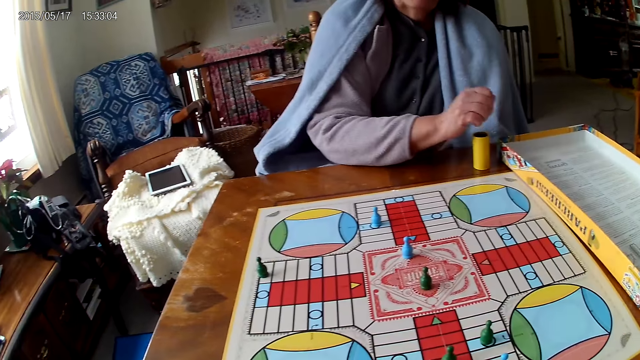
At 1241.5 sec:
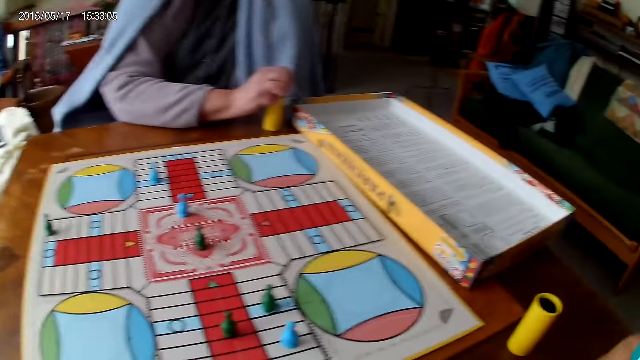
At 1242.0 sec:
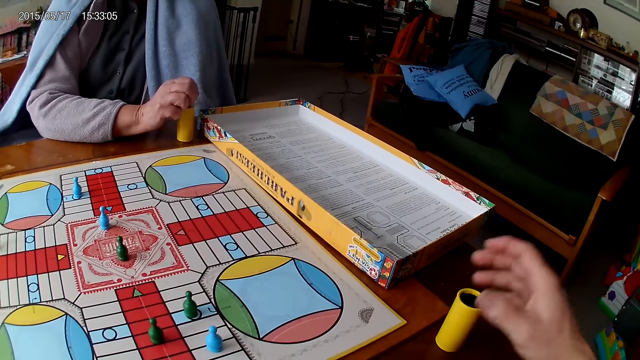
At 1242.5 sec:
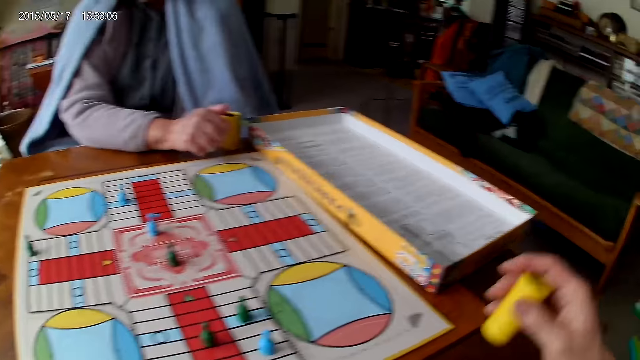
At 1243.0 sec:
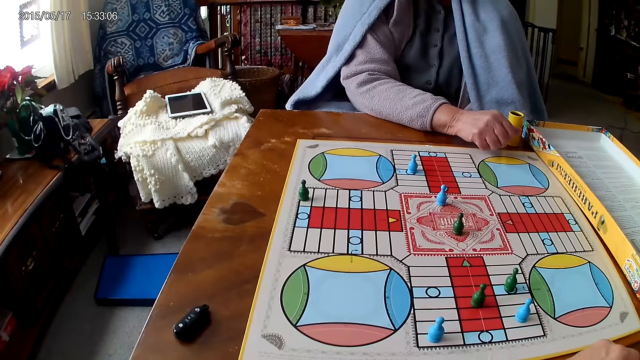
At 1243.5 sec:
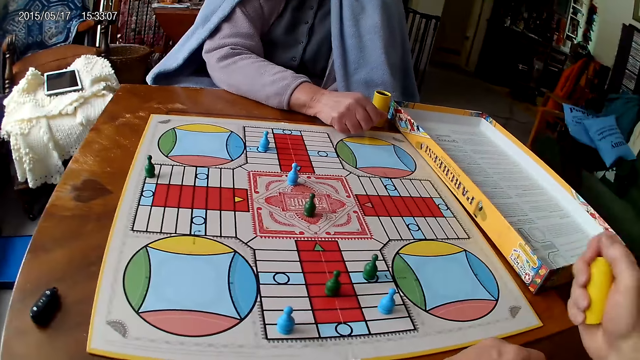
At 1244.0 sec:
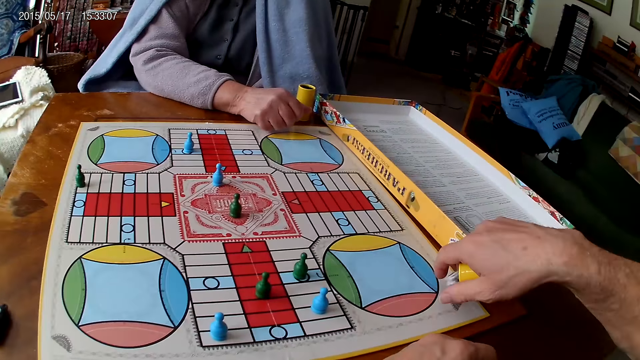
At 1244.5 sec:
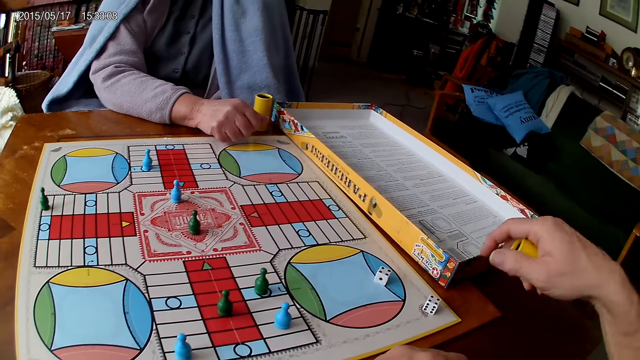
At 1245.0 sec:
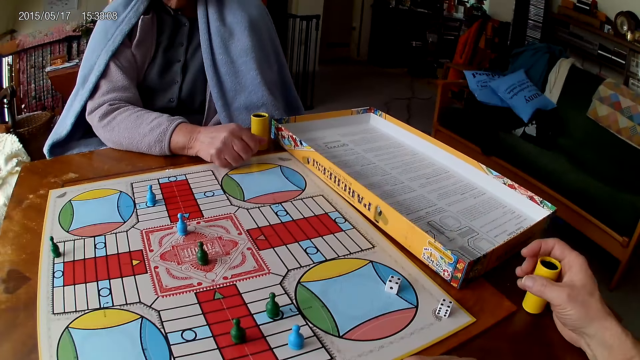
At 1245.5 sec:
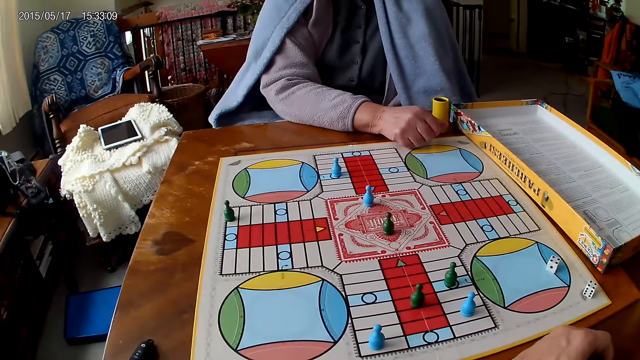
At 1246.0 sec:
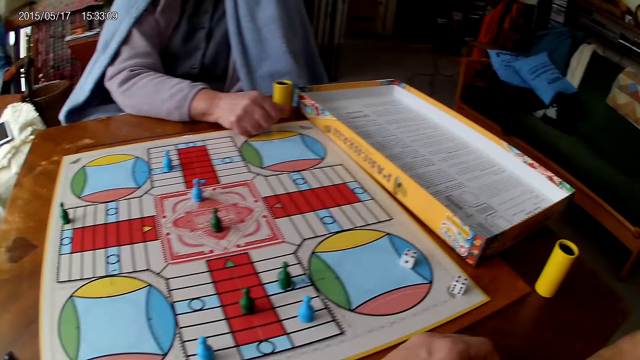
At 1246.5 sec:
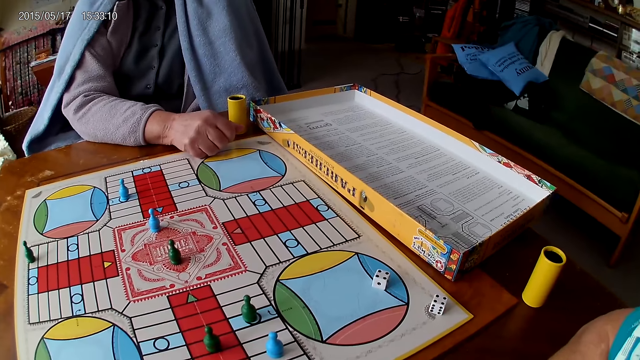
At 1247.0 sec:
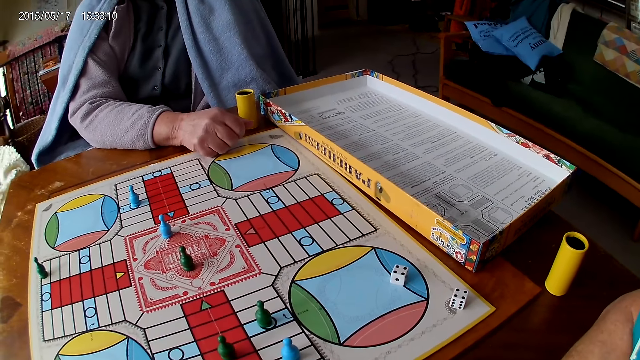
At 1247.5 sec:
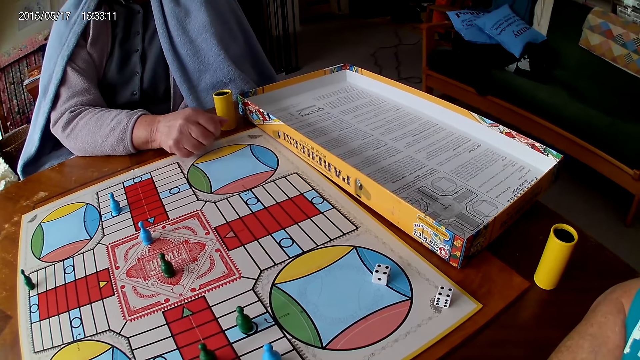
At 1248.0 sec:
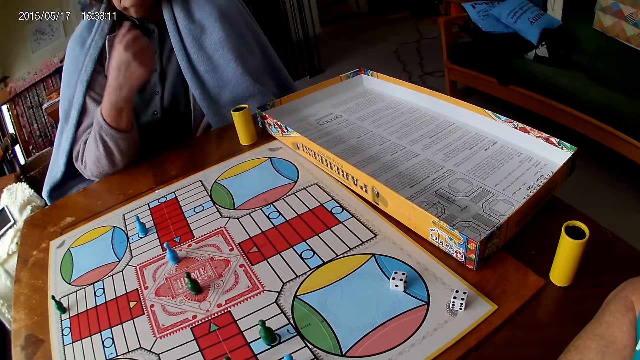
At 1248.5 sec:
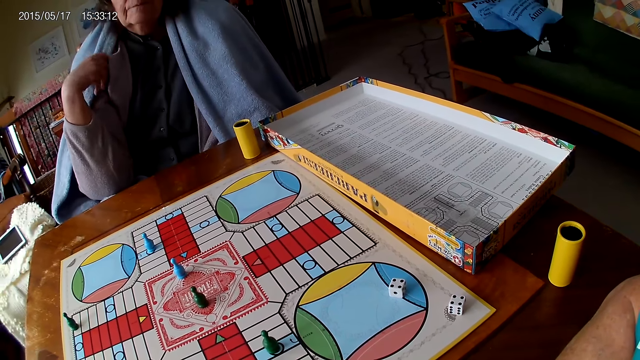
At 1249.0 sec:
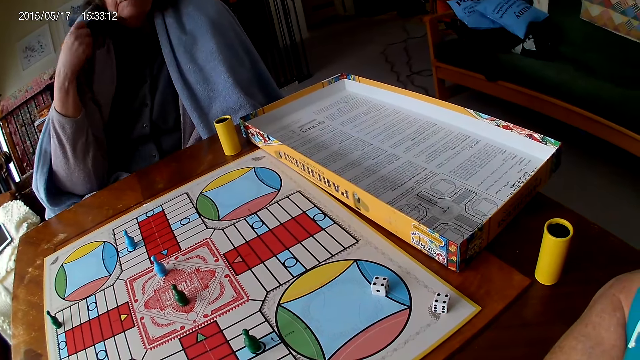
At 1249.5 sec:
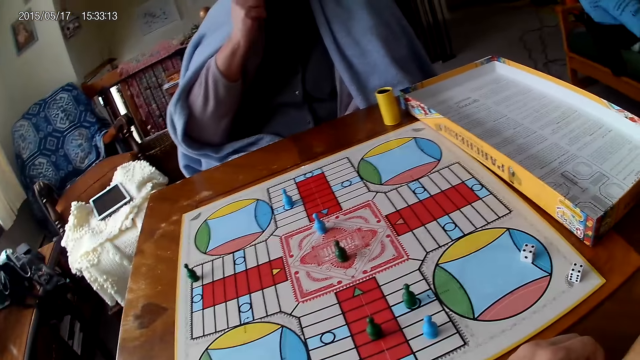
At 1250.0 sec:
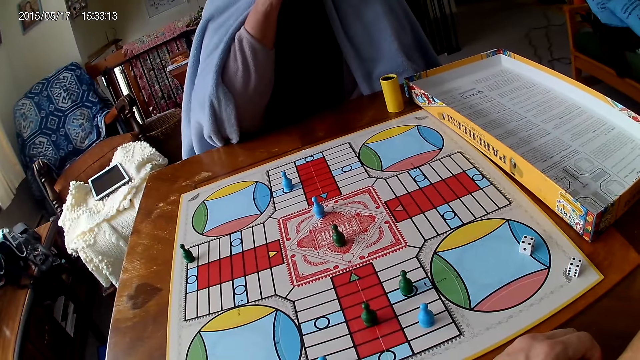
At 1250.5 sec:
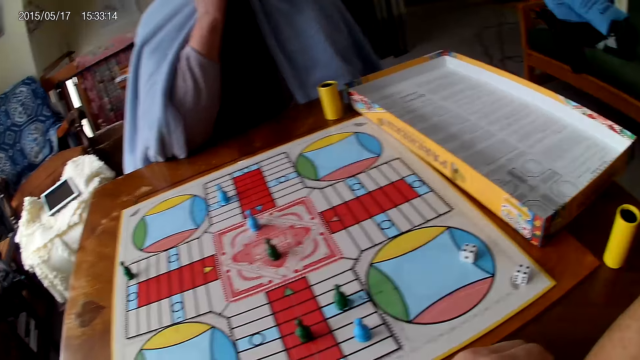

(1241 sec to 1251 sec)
A woman picks her dice from the Ludo board with her right hand. The woman drops the dice into her container. The camera wearer picks the dice cup. He shakes his container with his right hand and spins the dice cup. He drops the dice in his container on the table. He drops his container on the table with his right hand.

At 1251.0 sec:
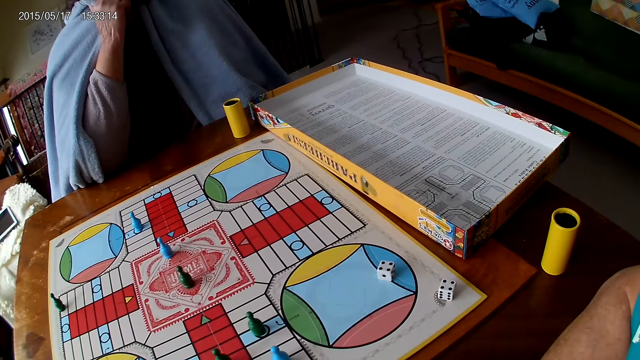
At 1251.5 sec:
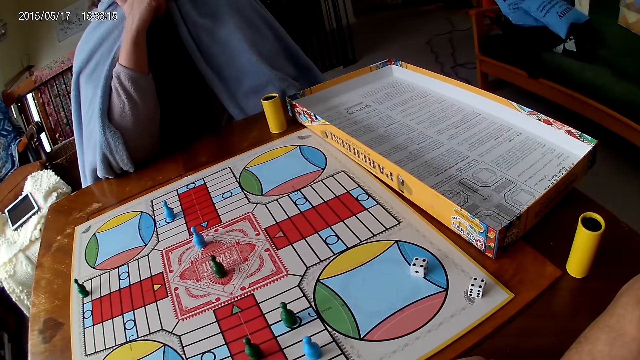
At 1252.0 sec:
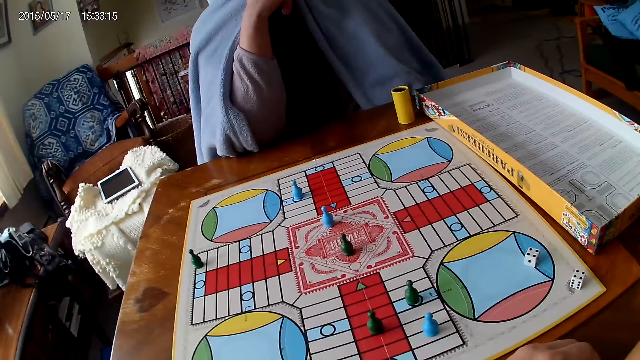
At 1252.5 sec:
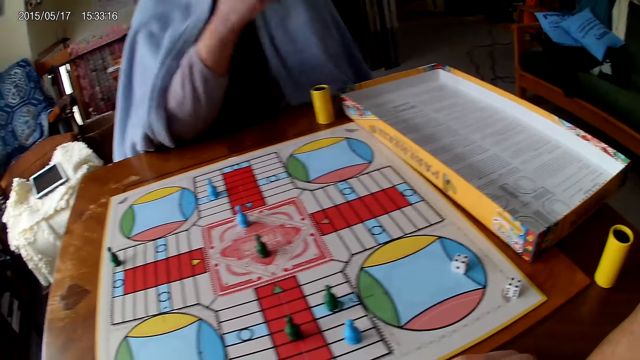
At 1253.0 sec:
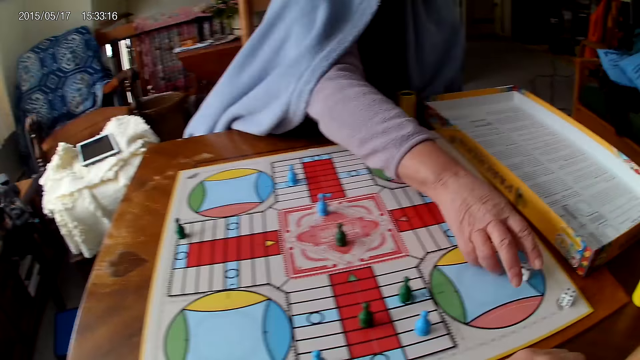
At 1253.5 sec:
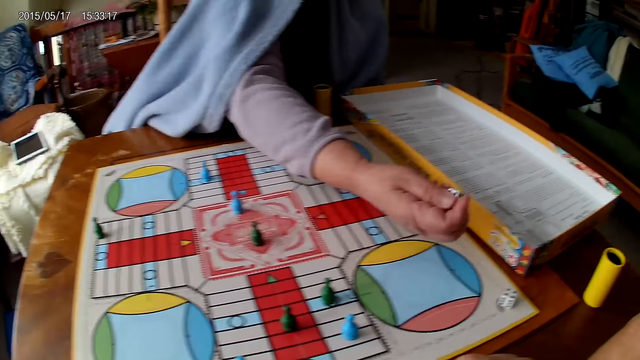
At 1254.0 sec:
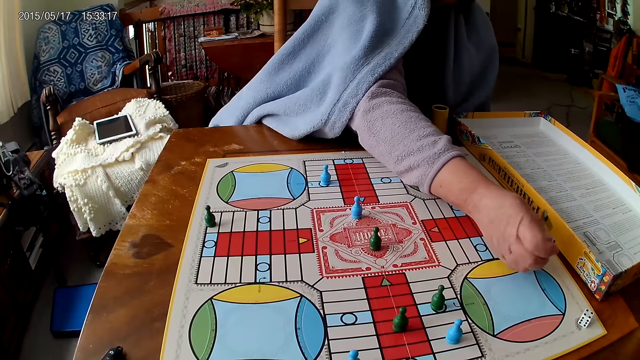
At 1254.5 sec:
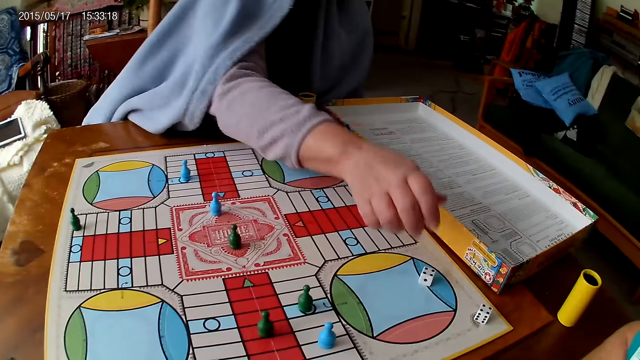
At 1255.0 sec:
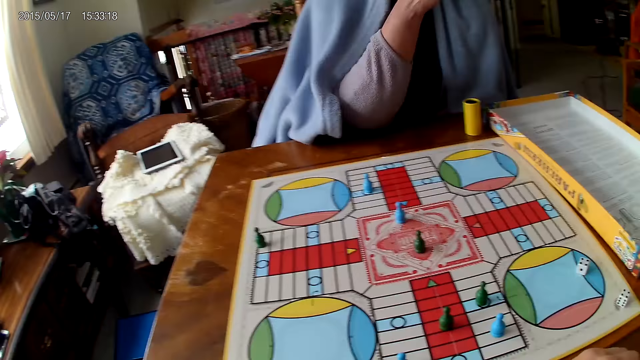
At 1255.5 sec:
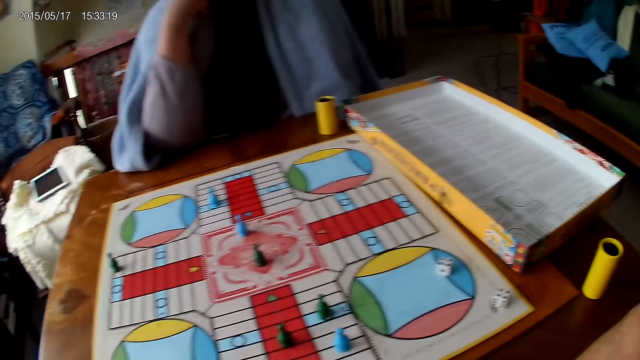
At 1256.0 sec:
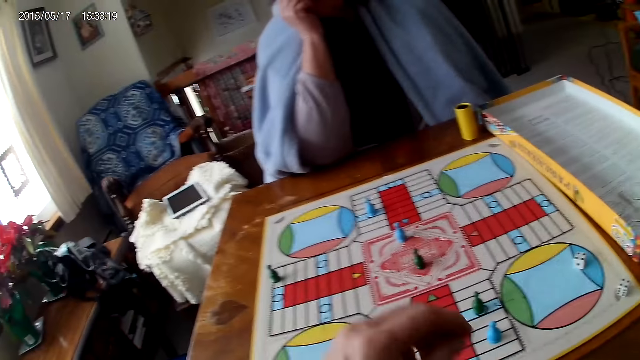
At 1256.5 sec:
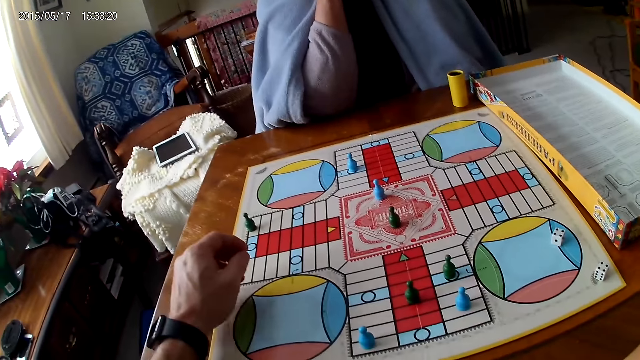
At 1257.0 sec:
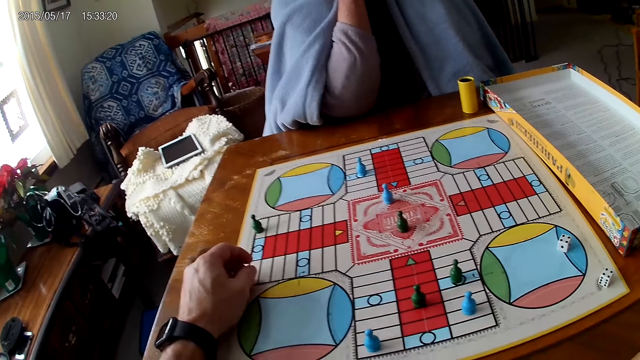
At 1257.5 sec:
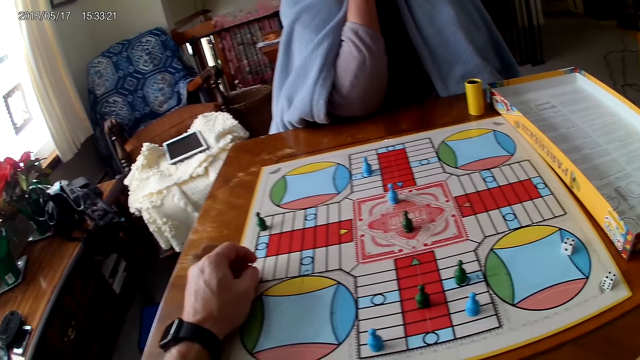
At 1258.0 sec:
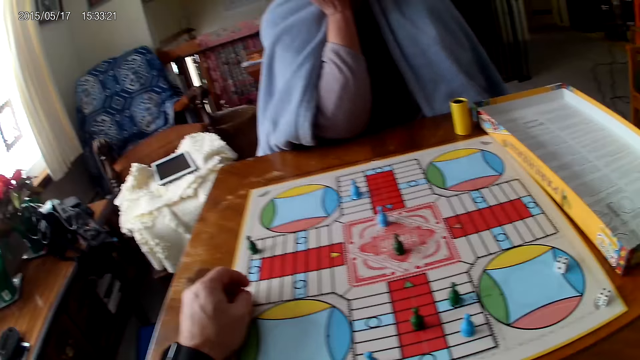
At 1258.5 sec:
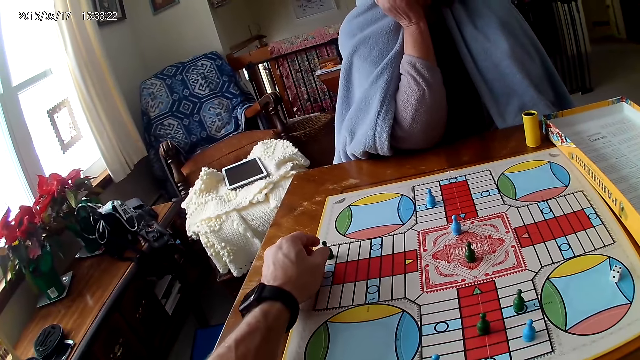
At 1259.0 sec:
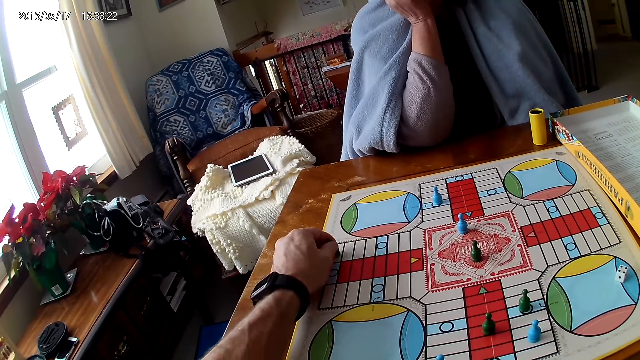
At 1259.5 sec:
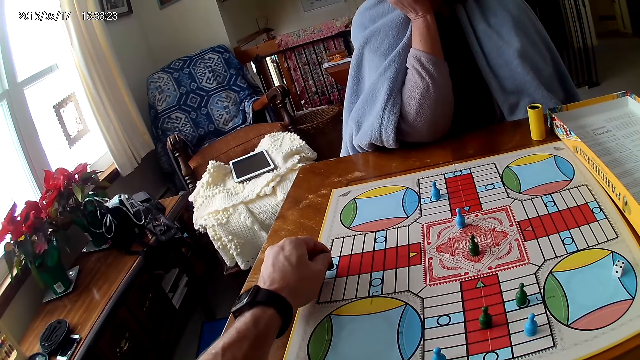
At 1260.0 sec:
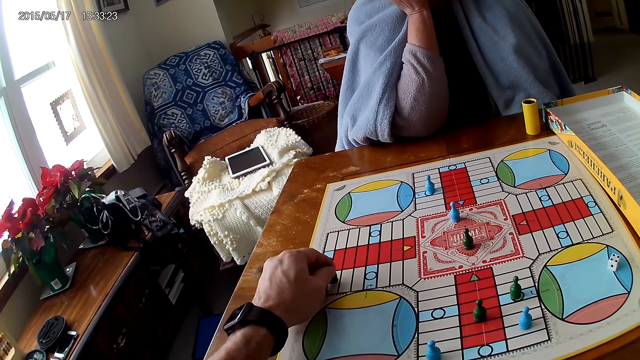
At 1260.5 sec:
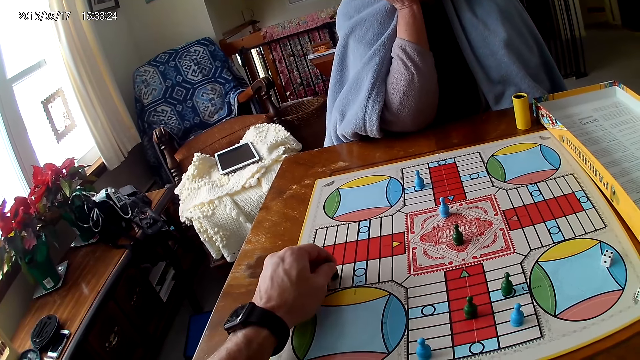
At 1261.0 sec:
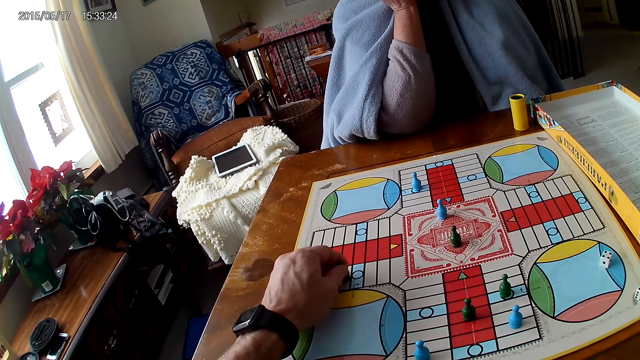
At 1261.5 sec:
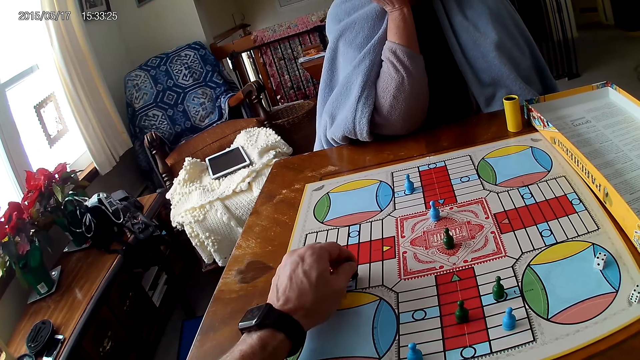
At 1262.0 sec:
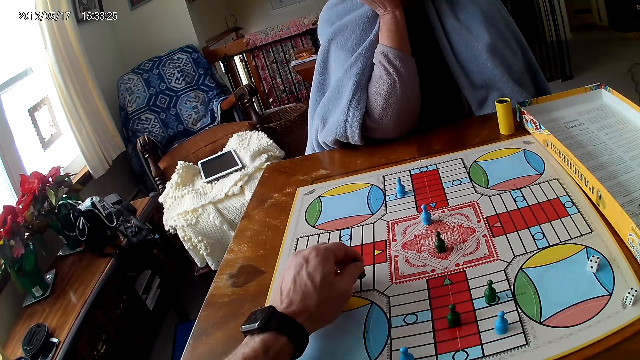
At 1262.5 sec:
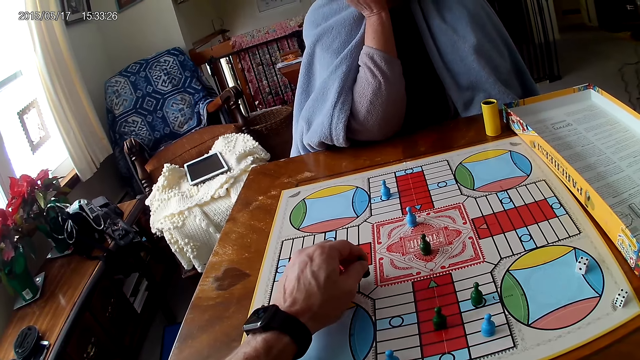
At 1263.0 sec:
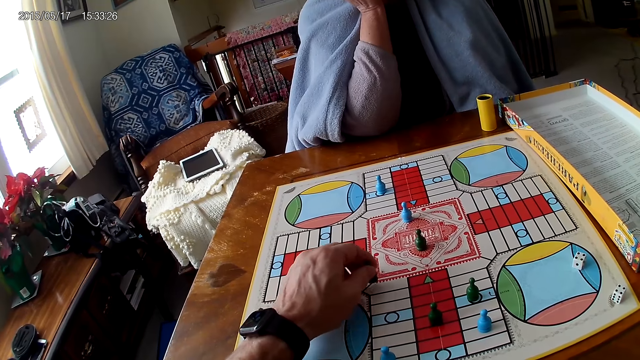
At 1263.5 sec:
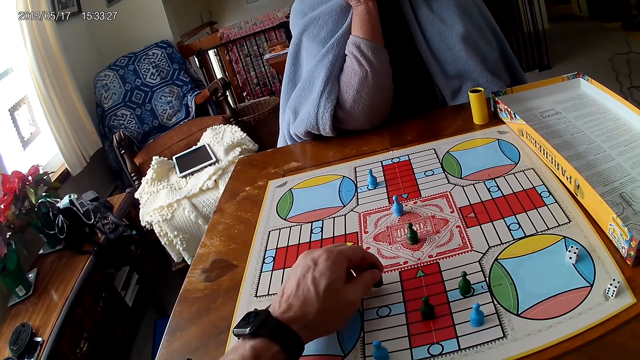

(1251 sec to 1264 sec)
A woman picks a piece of die that belongs to the camera wearer. The woman drops the piece of die that belongs to the camera wearer. The camera wearer picks the dice. He places his left hand on the Ludo board. He moves a piece on the Ludo board with his right hand.
